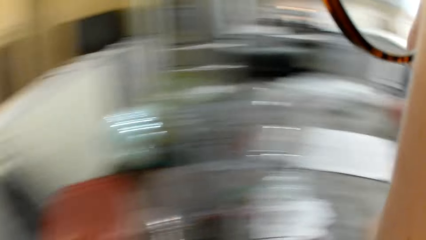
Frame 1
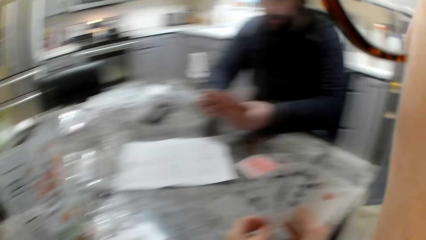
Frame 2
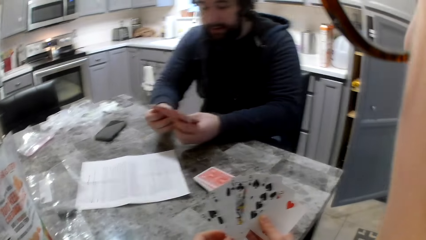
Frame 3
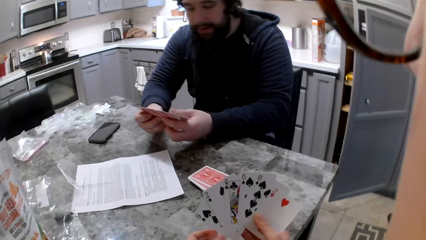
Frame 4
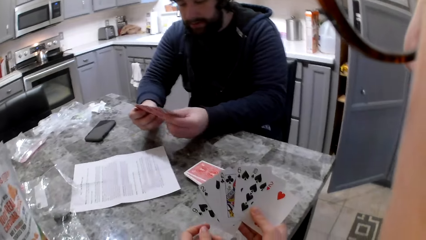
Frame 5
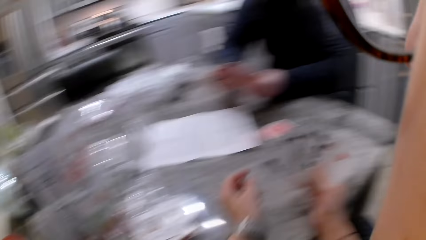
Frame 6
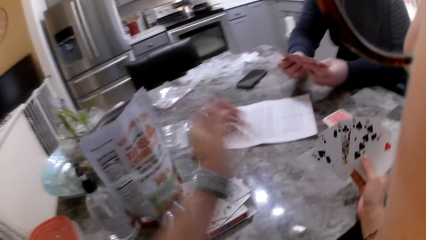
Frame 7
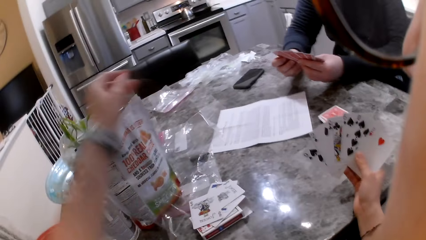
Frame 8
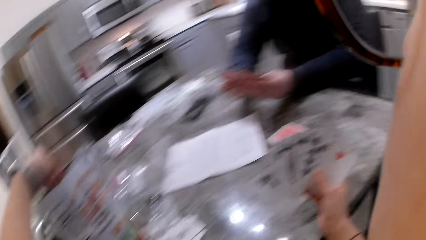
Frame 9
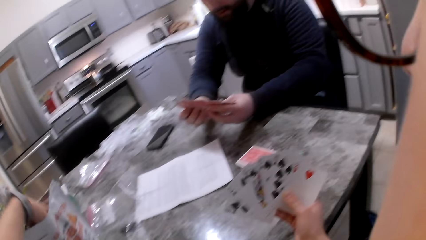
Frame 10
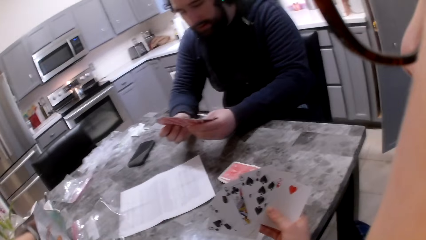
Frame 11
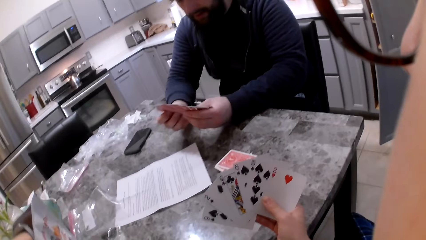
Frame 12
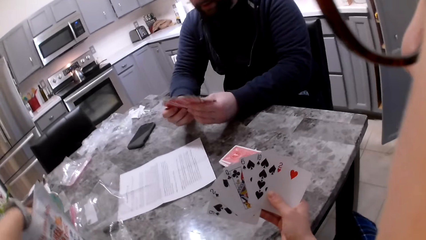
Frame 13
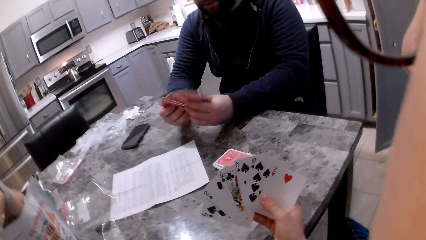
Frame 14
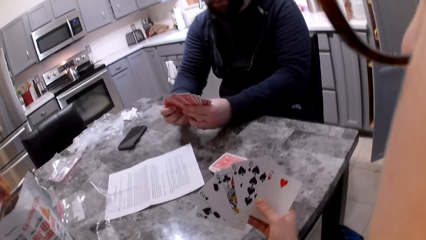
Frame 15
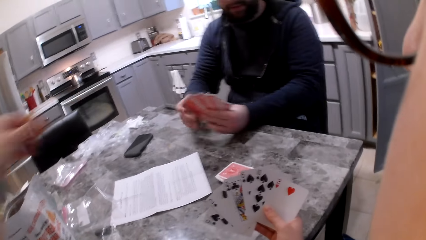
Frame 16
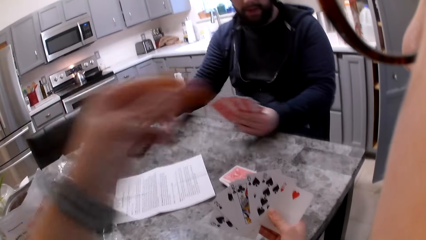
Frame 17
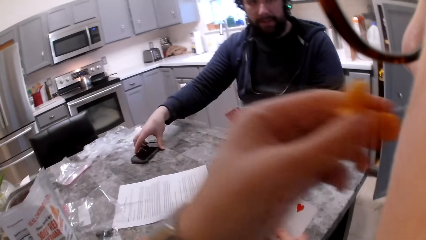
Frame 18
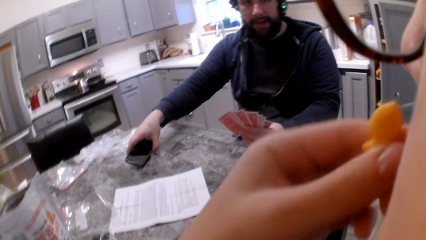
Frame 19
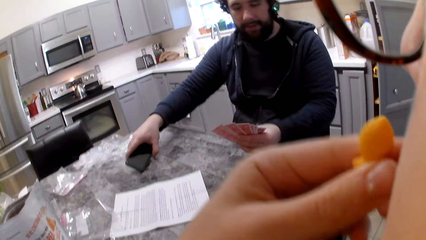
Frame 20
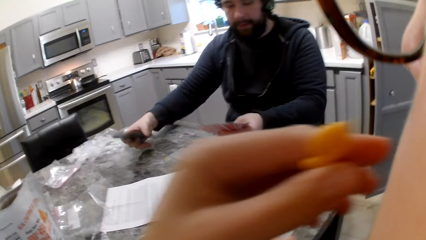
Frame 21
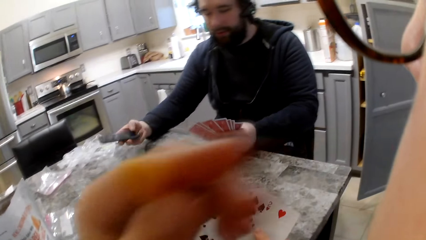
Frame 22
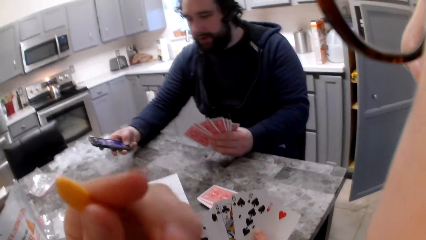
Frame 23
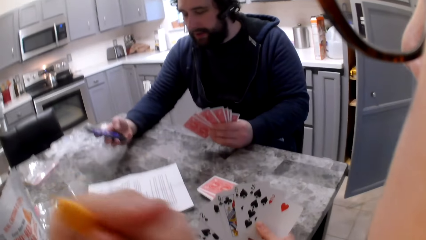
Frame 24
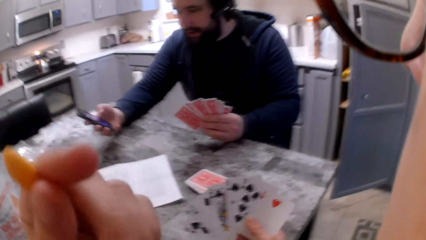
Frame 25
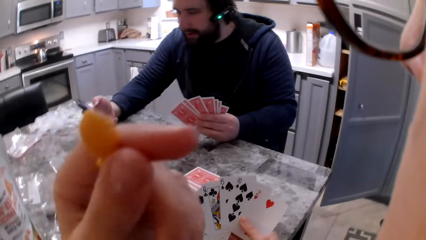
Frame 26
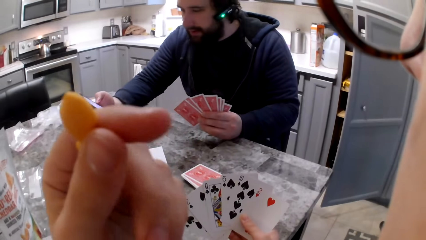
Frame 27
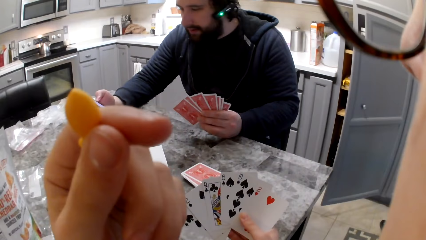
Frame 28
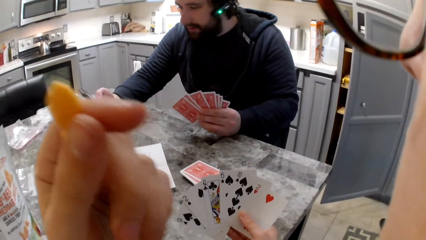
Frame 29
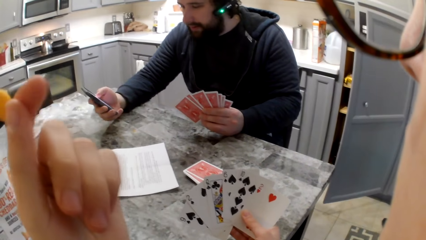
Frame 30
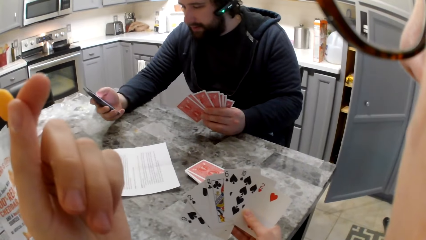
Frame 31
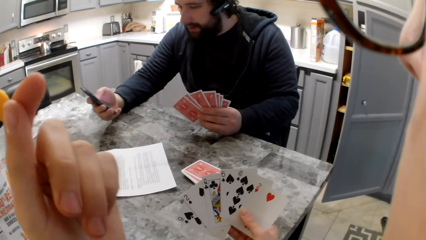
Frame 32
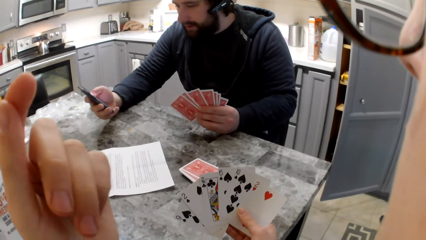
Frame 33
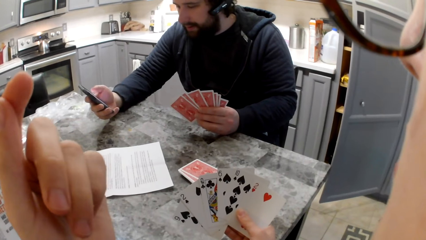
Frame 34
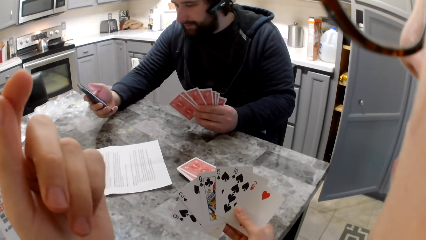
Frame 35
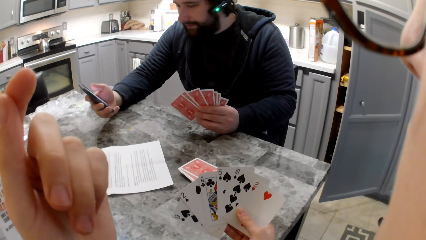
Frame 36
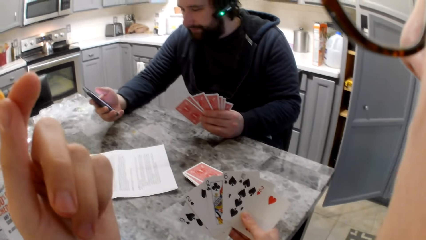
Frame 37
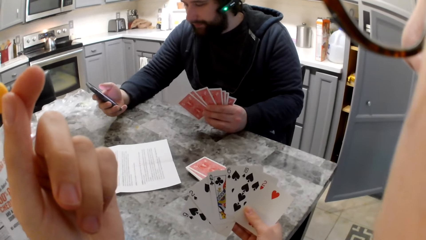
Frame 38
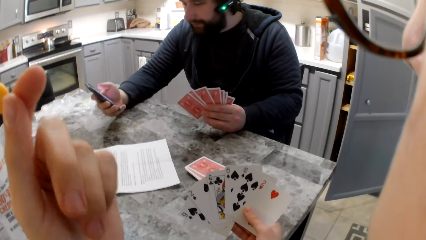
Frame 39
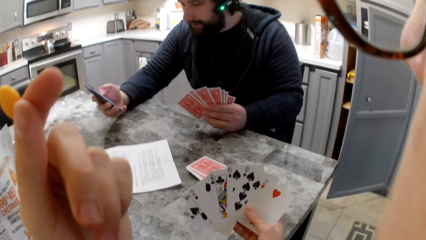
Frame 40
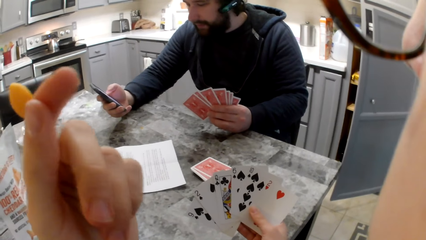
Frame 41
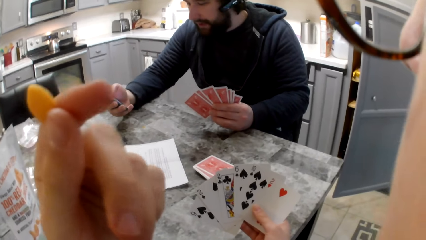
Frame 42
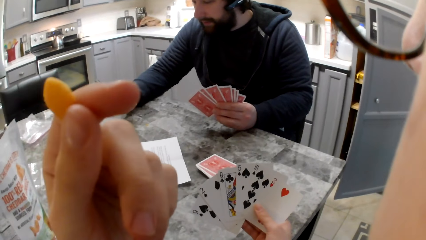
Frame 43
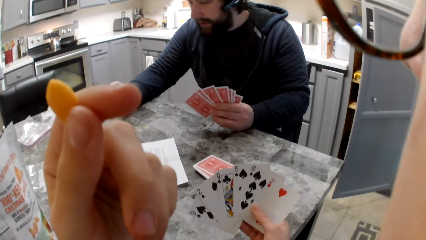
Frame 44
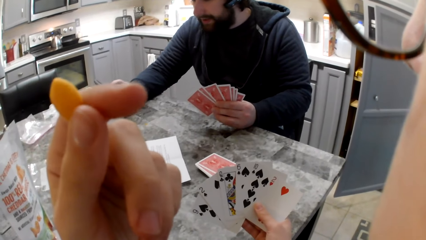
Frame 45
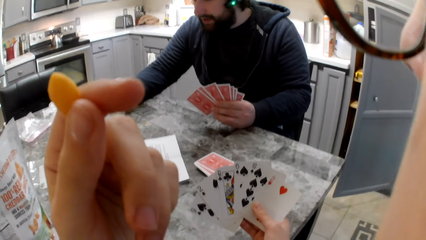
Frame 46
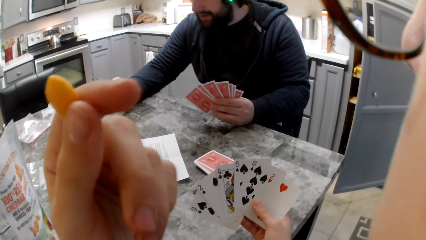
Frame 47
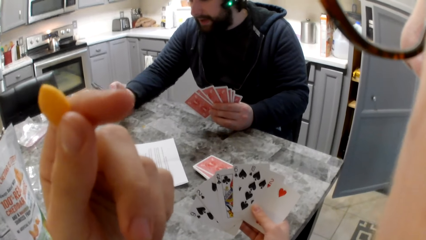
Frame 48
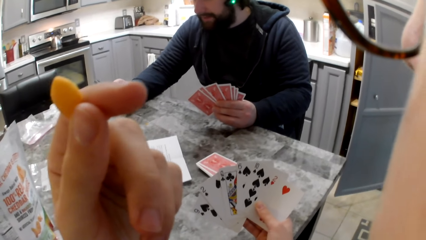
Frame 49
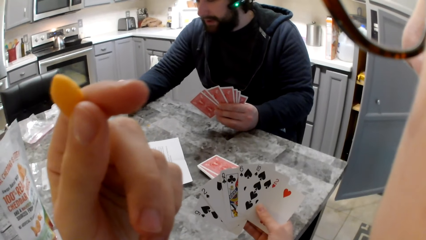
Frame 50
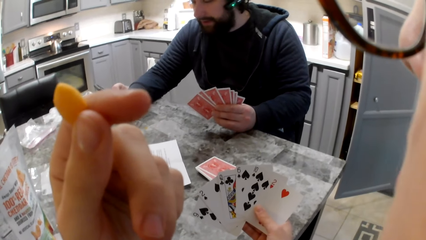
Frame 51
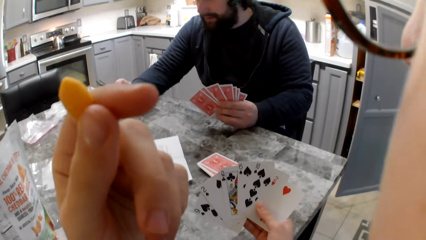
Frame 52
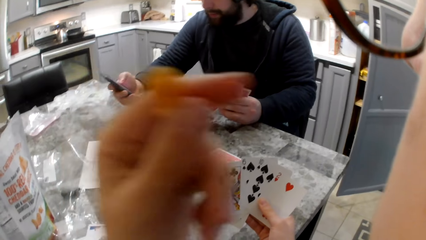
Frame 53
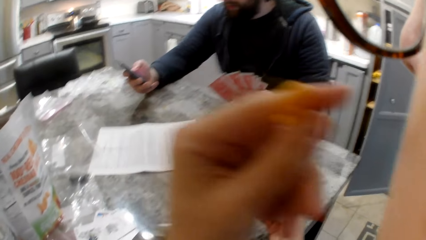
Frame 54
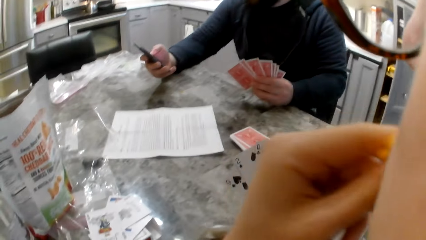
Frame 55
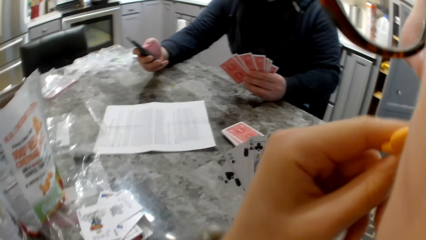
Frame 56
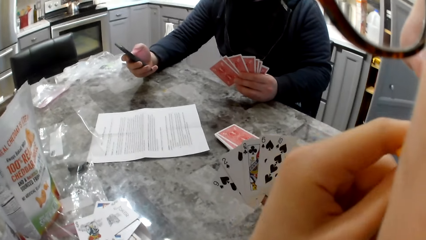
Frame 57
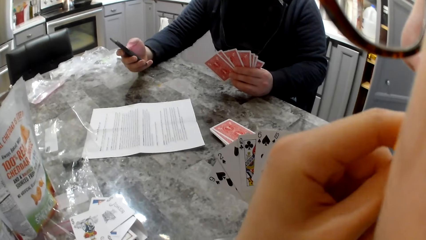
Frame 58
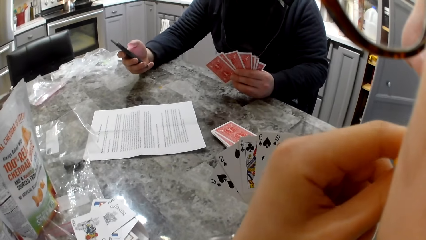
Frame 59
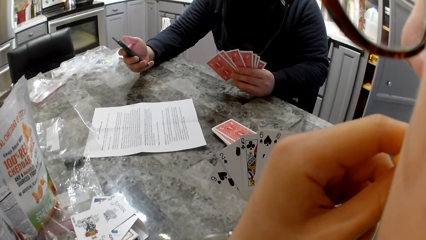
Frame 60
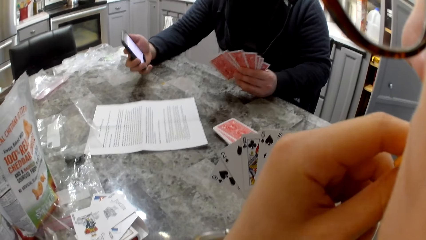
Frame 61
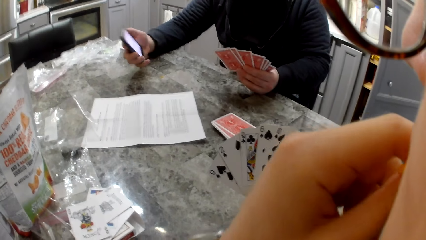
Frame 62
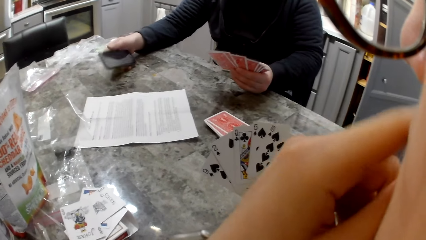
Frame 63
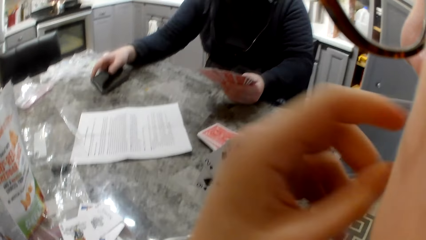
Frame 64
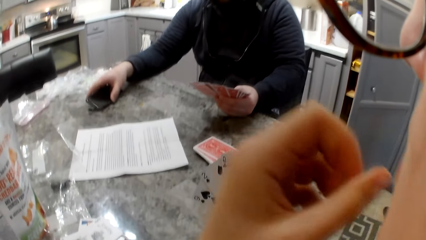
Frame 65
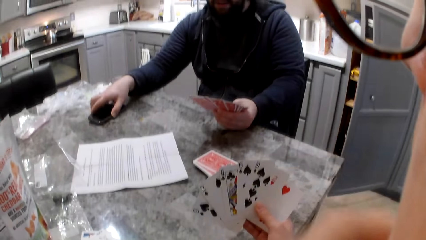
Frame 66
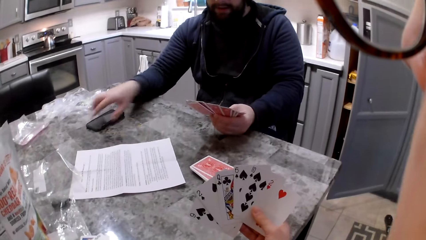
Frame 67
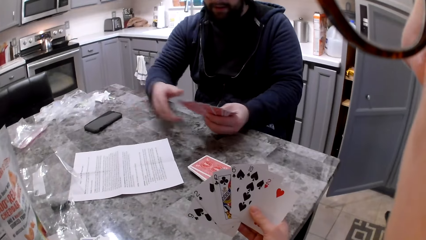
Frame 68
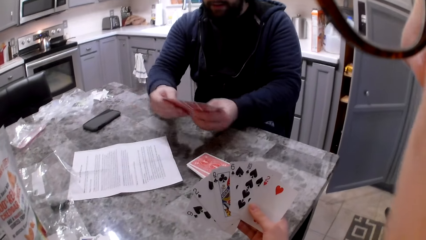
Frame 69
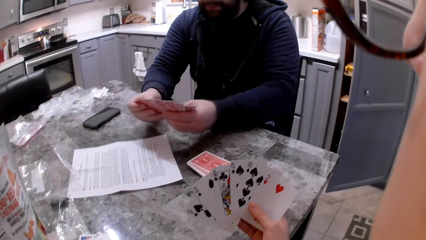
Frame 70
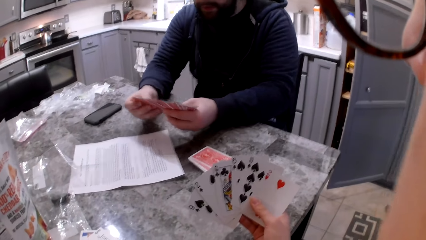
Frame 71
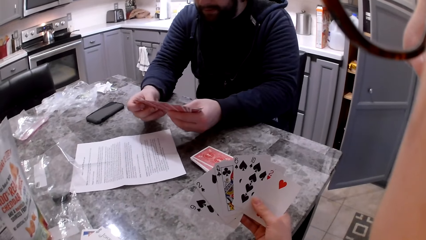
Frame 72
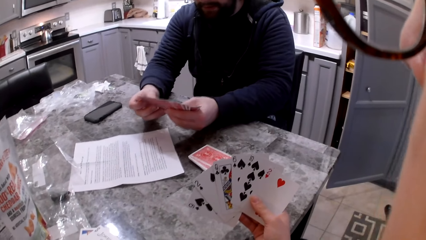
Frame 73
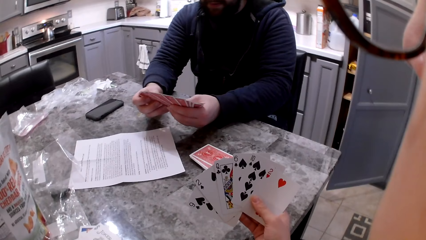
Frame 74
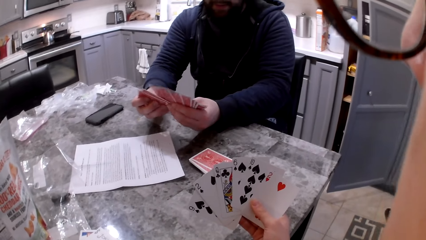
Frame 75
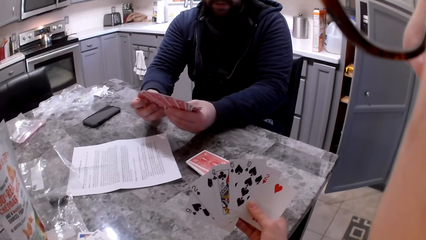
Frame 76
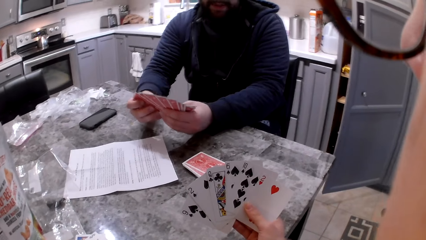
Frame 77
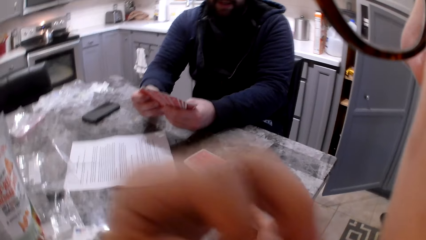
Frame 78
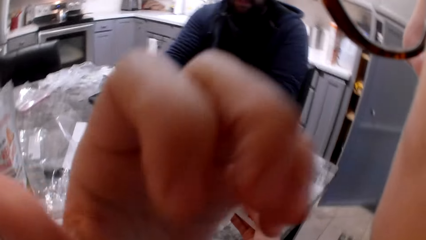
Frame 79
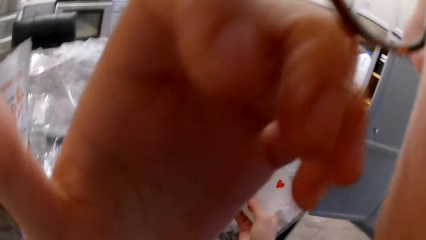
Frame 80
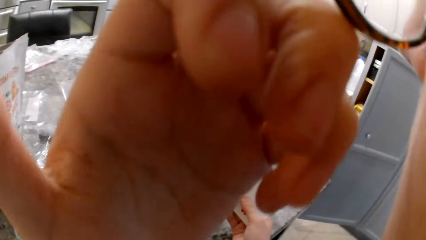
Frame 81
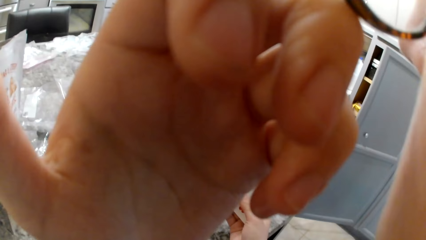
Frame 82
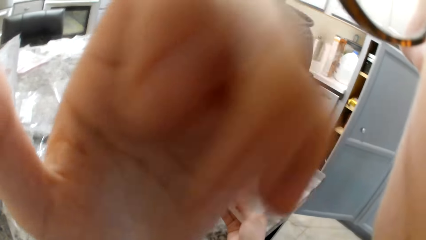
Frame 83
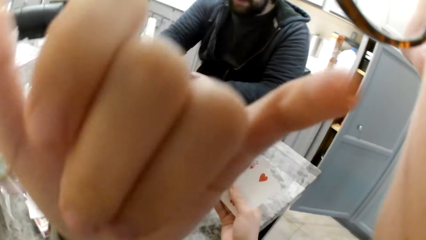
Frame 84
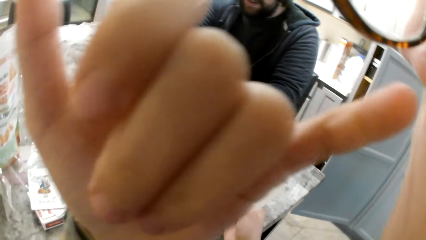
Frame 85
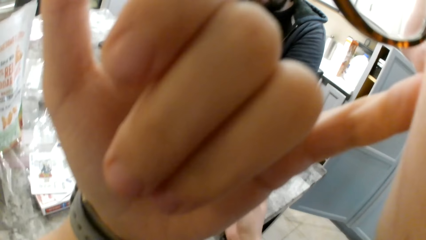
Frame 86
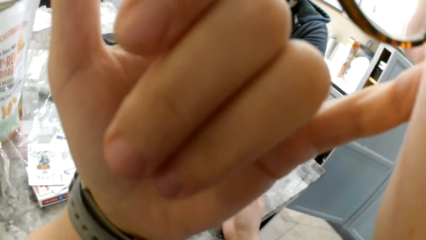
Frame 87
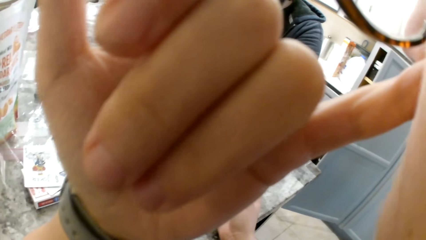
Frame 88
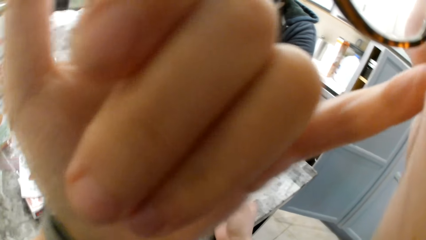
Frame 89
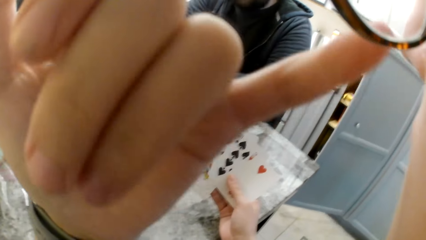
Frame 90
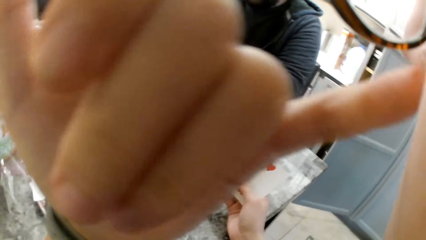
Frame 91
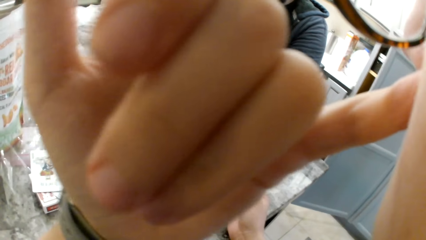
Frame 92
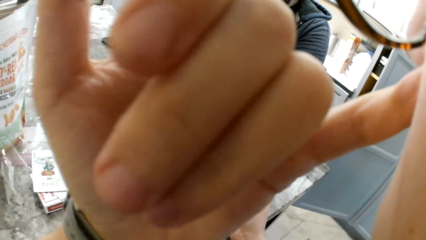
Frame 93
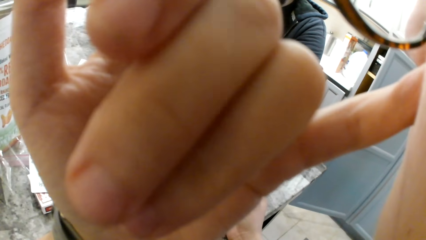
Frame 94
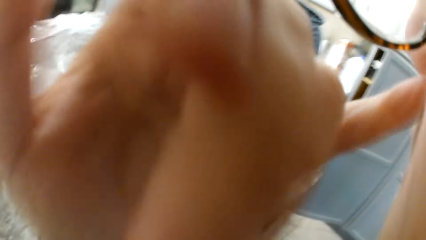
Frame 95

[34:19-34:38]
A man shuffles cards in his hands. The camera wearer takes a cracker from the pack on the table. The man shuffles cards in his hands. The man picks up the phone on the counter with his right hand. The camera wearer bites the cracker. The man operates the phone. The camera wearer eats the cracker. The man drops the phone on the counter. He shuffles cards in his hands. The camera wearer pushes her glasses up on her face with her left hand. She wipes her face with a finger of her left hand.
